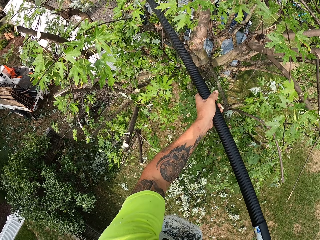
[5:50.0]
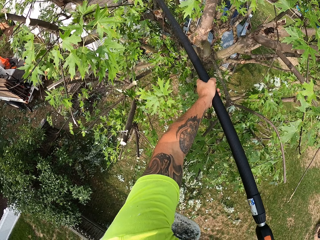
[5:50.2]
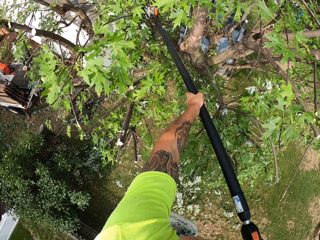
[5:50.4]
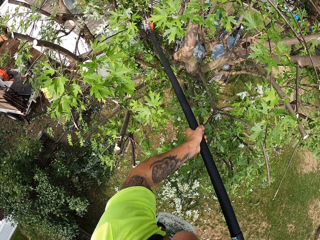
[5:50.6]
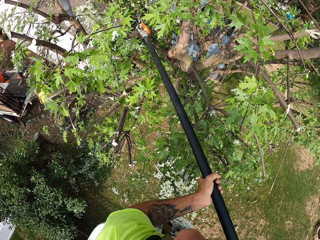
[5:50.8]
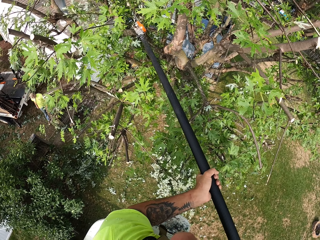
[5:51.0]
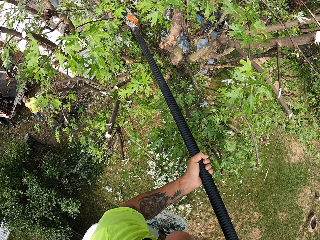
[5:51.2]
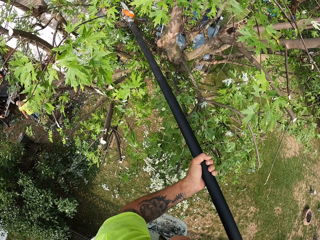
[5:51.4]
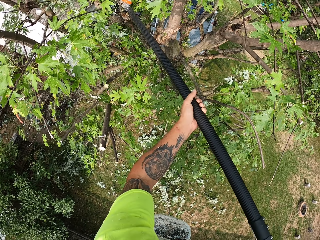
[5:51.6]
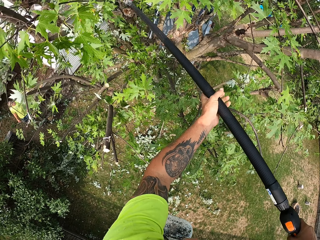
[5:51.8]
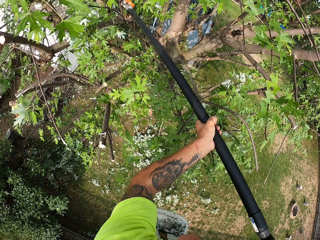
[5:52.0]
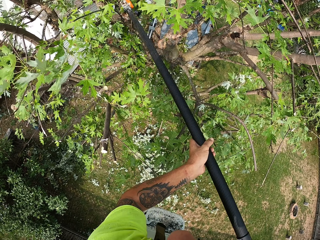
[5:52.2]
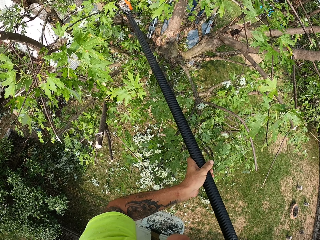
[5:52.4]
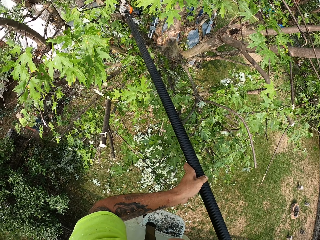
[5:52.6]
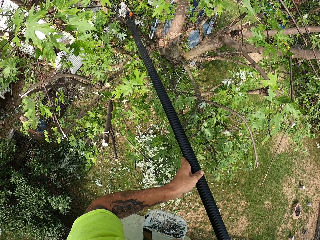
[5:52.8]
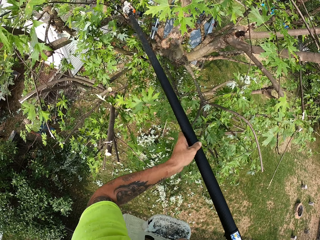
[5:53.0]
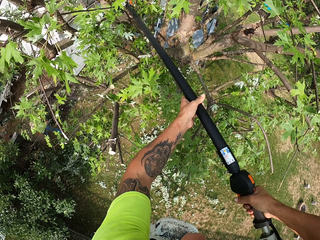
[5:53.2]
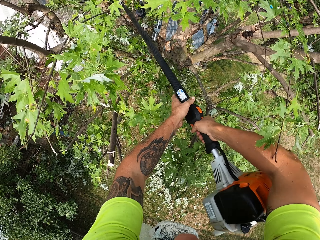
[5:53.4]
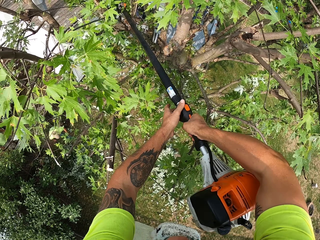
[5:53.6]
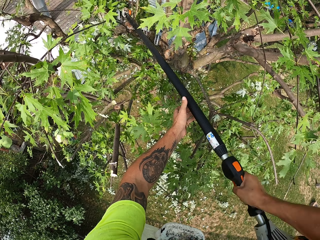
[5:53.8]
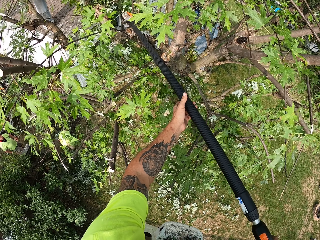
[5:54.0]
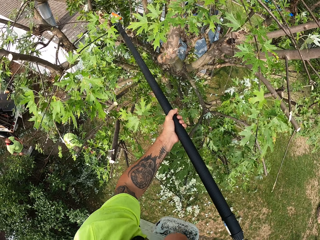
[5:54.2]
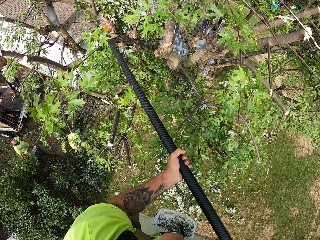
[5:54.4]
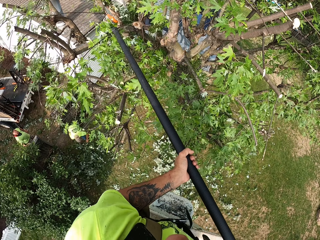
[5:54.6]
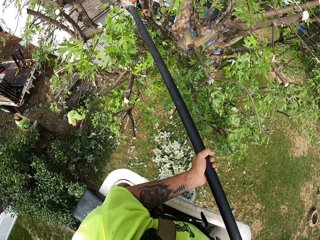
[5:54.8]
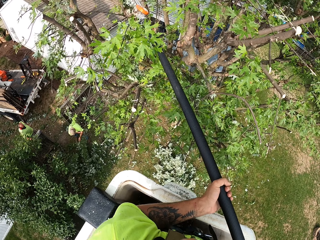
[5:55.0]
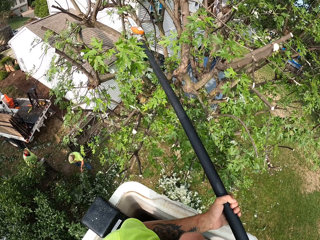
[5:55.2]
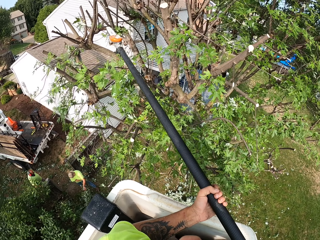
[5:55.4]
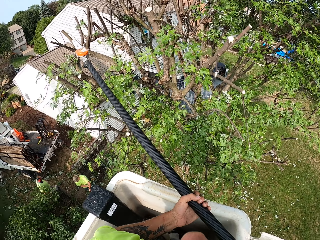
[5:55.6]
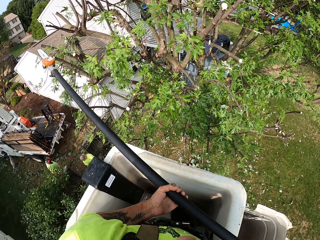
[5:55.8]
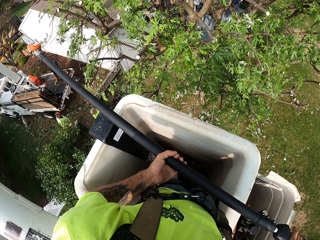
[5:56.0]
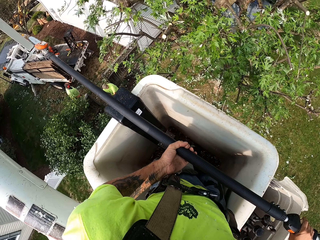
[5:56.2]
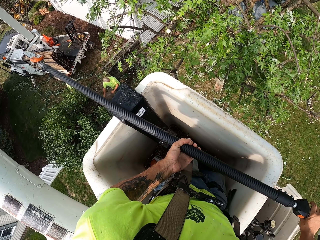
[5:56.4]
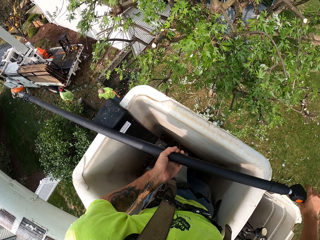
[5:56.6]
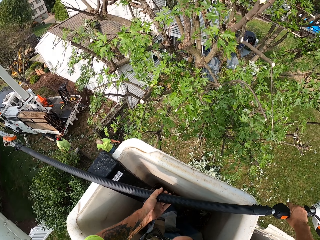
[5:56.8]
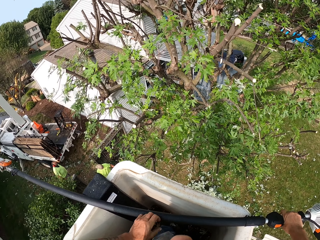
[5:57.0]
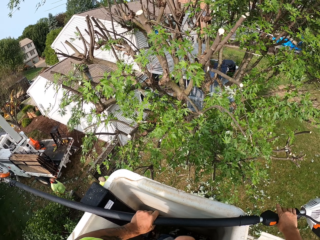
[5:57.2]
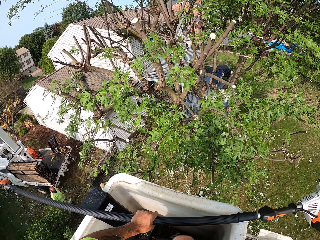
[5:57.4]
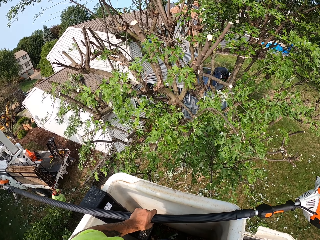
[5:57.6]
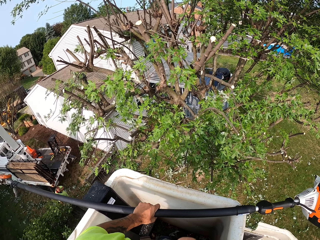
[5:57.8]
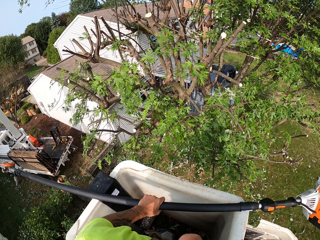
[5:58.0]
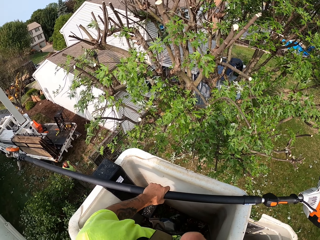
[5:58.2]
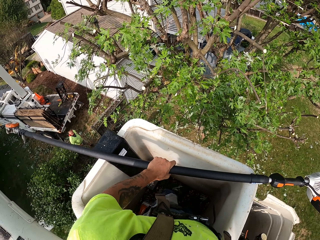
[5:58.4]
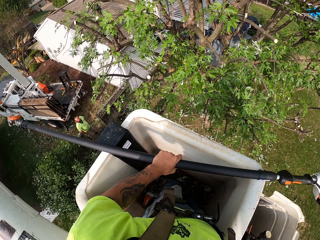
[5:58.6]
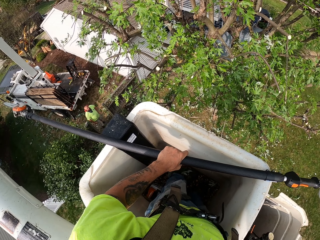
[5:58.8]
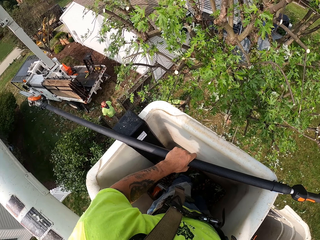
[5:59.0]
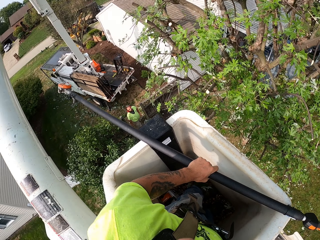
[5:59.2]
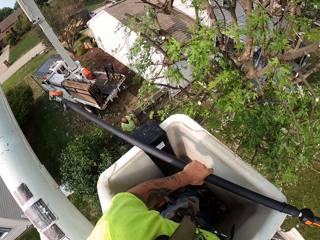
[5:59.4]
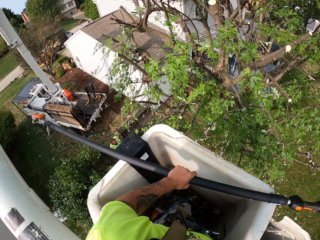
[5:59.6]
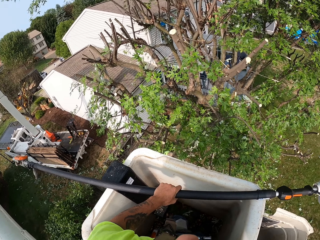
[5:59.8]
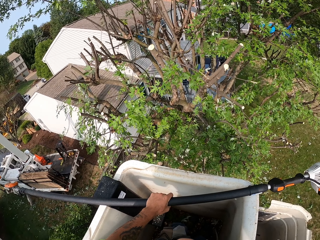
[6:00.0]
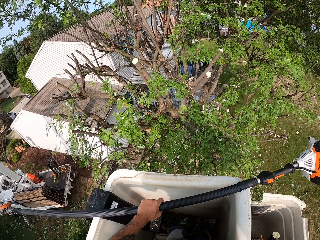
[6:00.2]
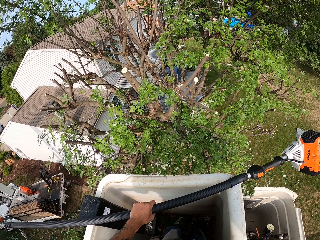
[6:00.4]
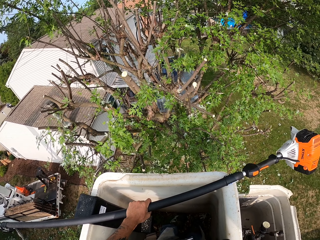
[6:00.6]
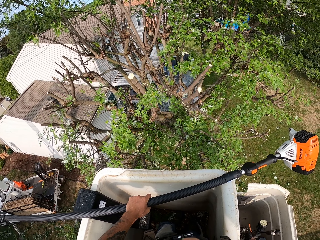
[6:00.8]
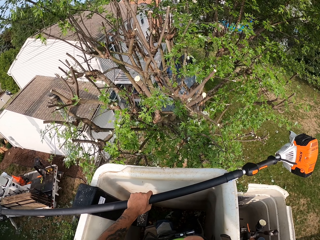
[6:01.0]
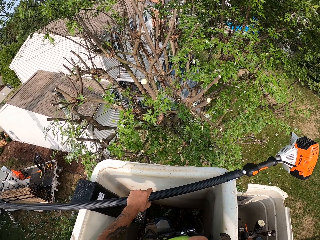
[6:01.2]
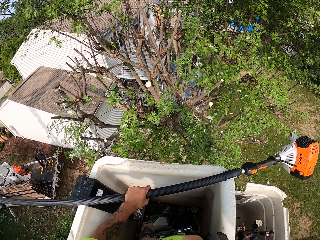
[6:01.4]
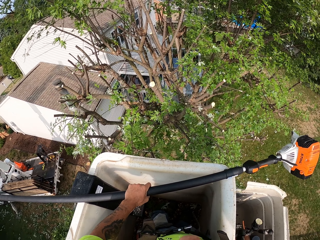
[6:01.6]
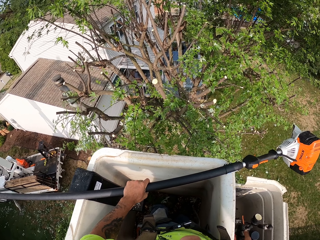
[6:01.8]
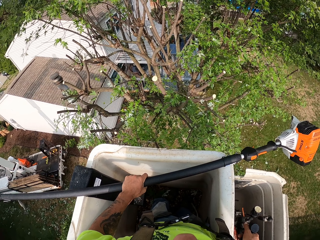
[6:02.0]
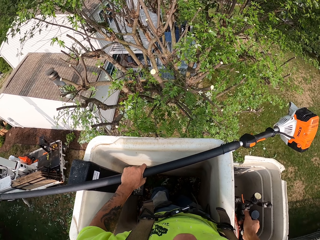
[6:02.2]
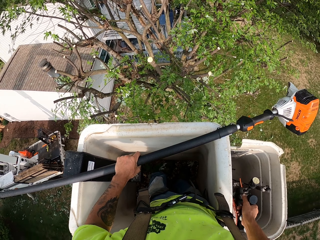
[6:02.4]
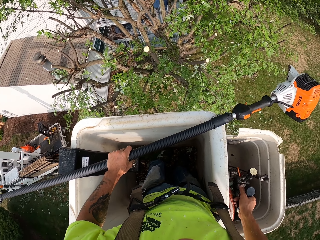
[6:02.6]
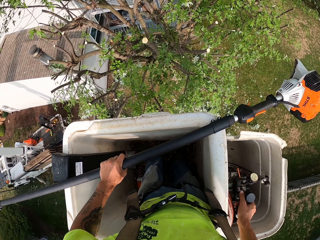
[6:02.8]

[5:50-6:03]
The camera wearer cuts the branches. He places the pole saw onto the crane with both hands. He holds the pole saw in his left hand. He looks around. He operates the crane with the gear in his right hand.

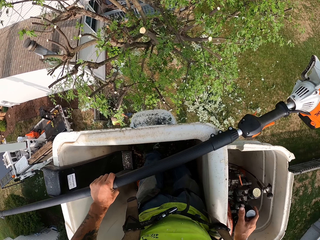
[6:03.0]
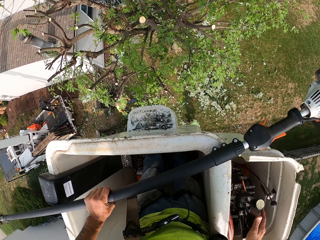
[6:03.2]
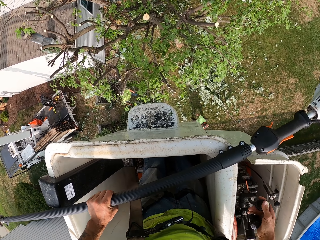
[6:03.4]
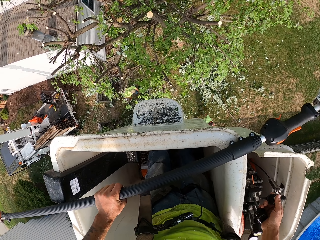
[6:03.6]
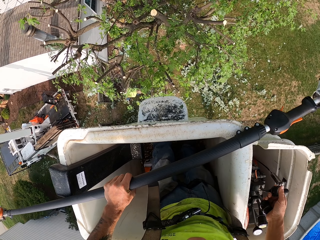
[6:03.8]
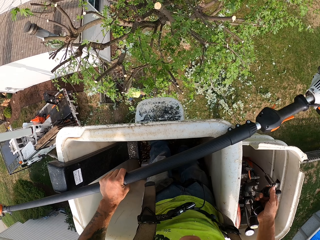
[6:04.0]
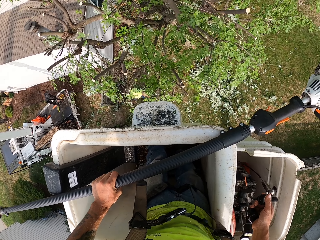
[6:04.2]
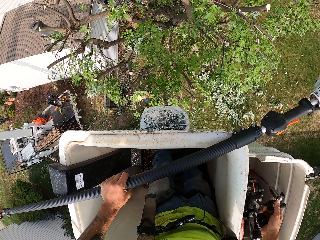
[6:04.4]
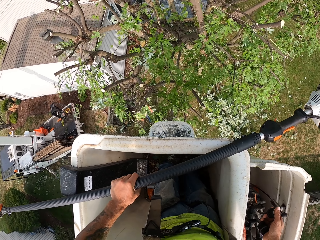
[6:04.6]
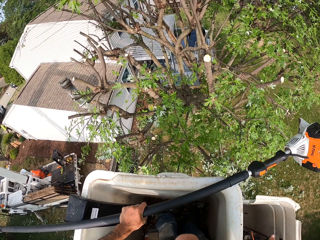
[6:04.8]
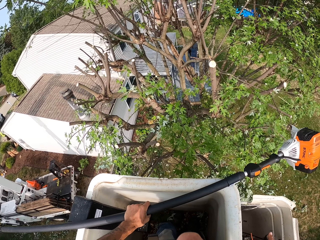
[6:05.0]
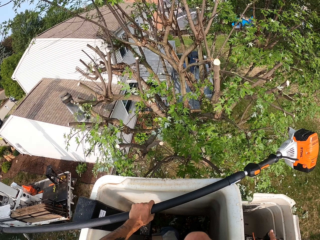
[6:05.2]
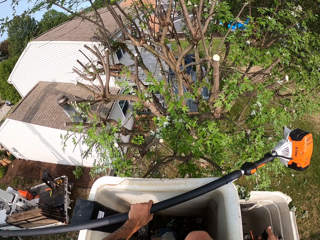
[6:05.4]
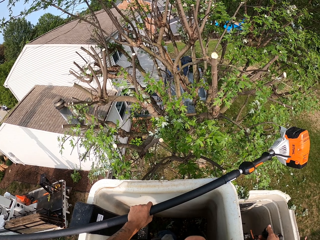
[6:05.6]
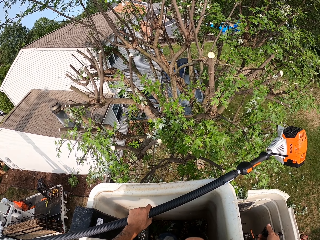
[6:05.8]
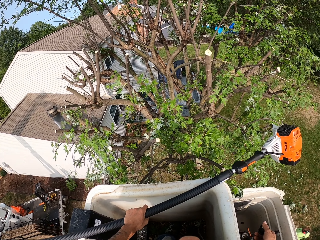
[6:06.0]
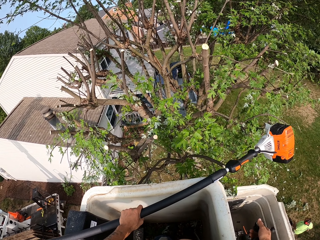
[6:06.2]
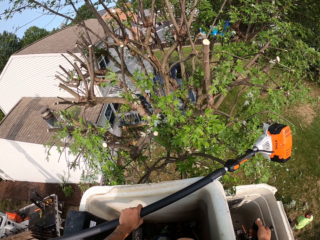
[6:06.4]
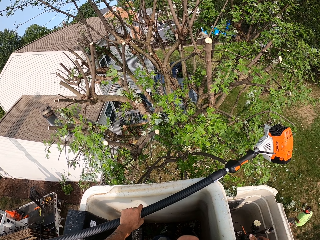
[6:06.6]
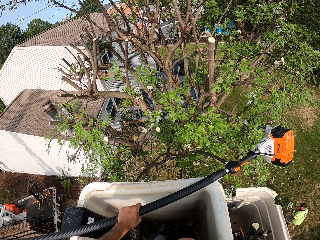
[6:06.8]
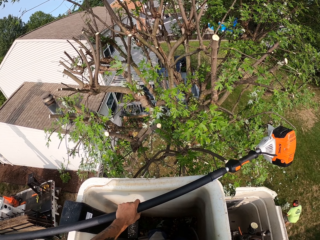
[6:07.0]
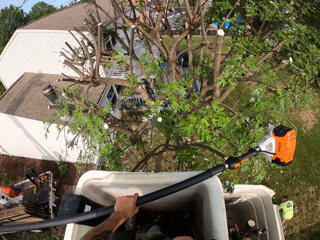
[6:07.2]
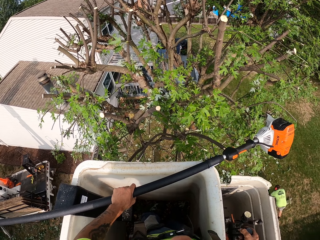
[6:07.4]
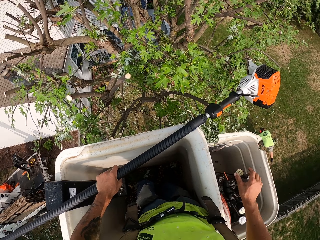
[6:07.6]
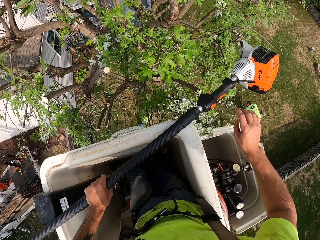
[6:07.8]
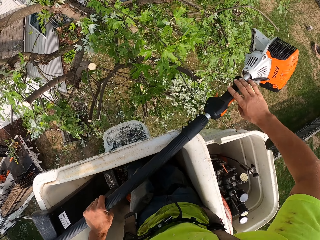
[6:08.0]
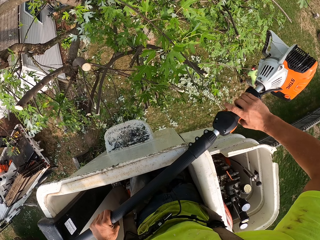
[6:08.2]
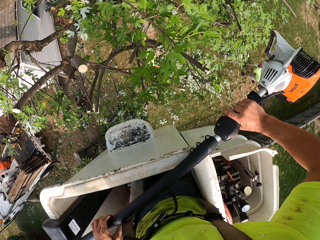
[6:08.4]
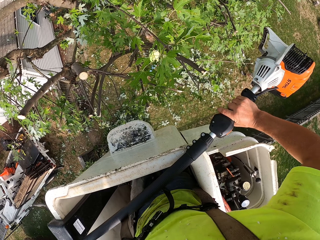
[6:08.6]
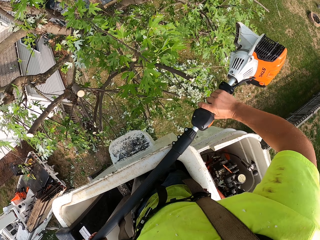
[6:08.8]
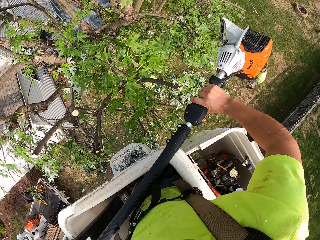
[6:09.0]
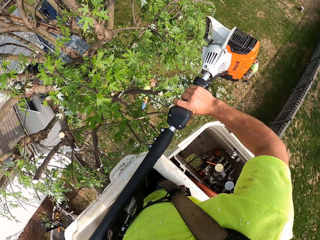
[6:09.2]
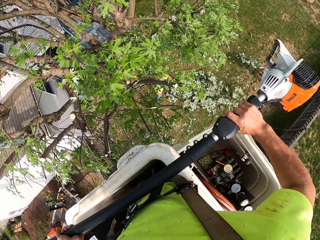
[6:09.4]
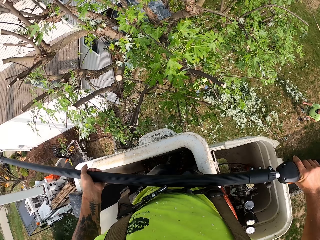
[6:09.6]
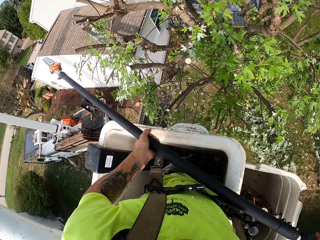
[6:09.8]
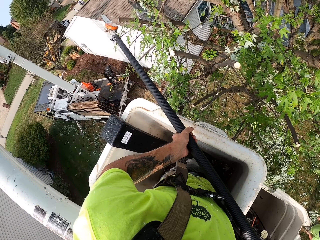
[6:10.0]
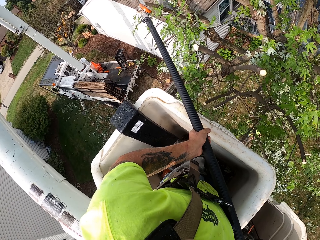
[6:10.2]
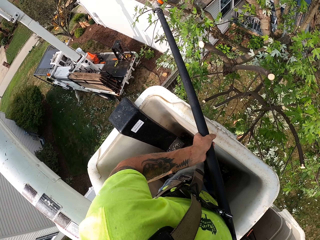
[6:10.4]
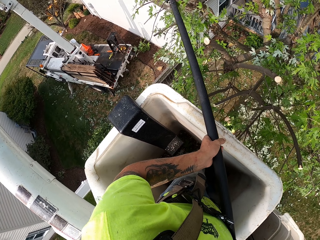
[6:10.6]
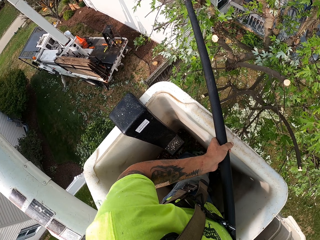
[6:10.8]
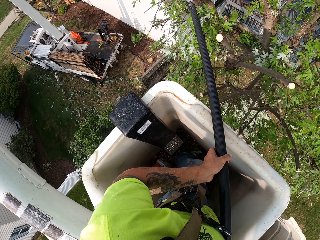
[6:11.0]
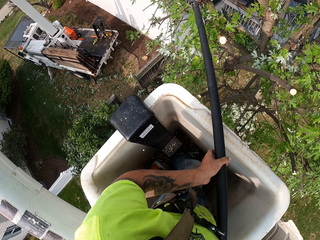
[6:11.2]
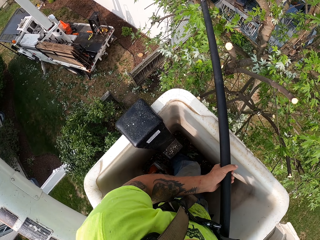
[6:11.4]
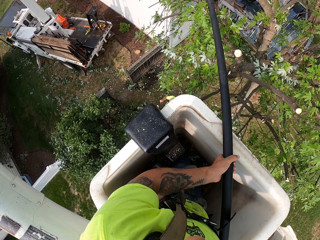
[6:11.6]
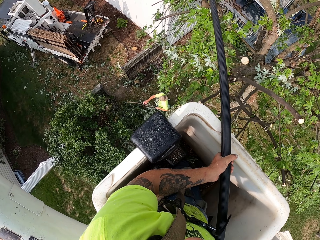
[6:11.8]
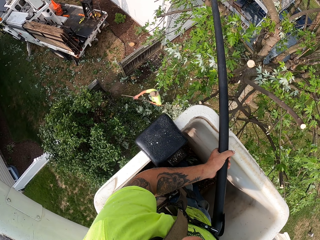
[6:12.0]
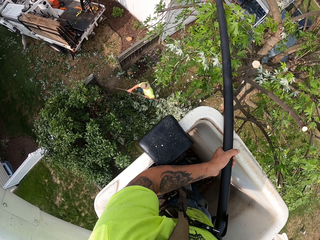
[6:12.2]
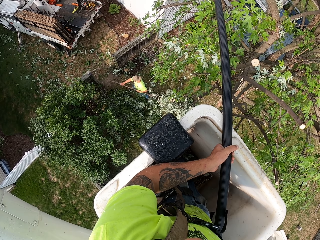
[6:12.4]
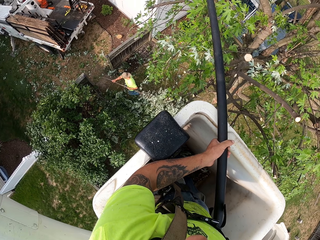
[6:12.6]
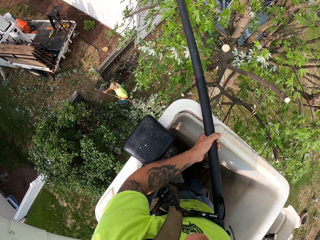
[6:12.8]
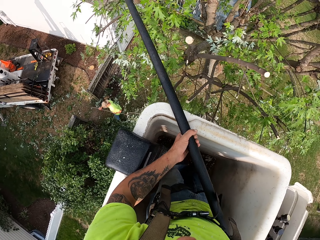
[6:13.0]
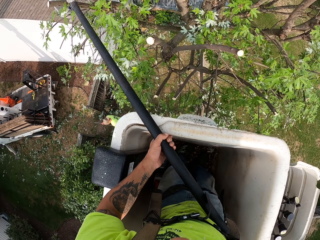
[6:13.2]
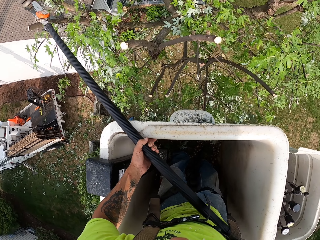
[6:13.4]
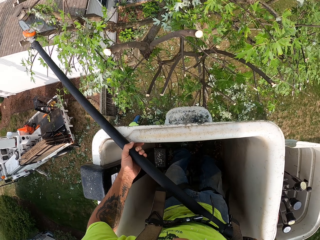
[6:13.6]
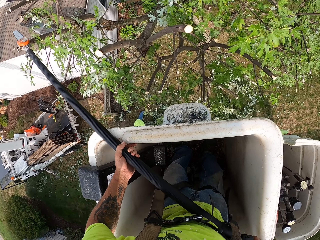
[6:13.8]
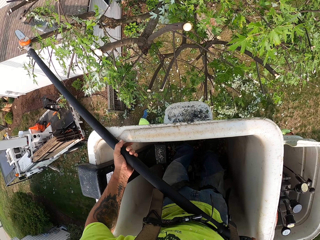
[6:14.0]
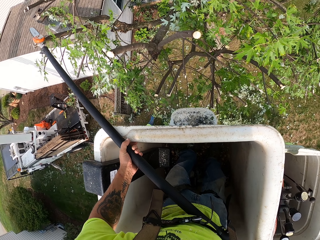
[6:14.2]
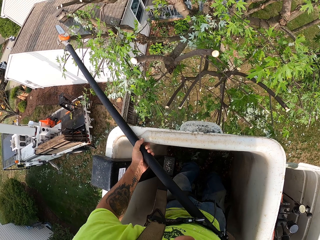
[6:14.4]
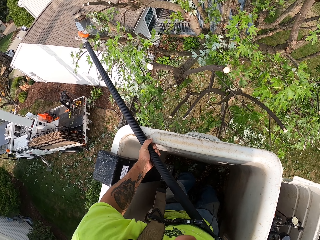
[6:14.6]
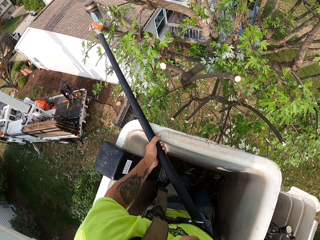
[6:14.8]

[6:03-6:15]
The camera wearer operates the tree trimming truck. They pick the pole saw from the crane with both hands. They cut the tree with the pole saw in both hands.
